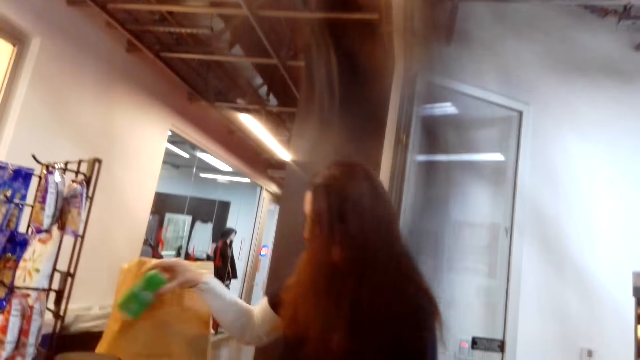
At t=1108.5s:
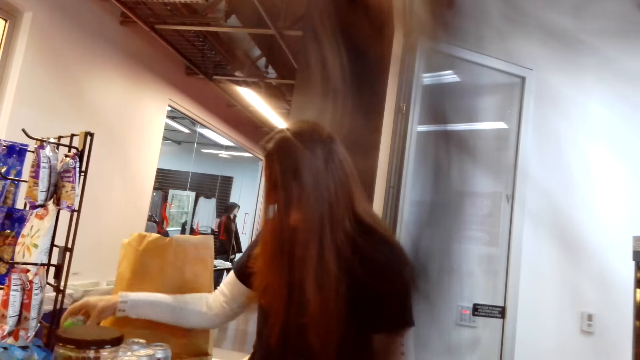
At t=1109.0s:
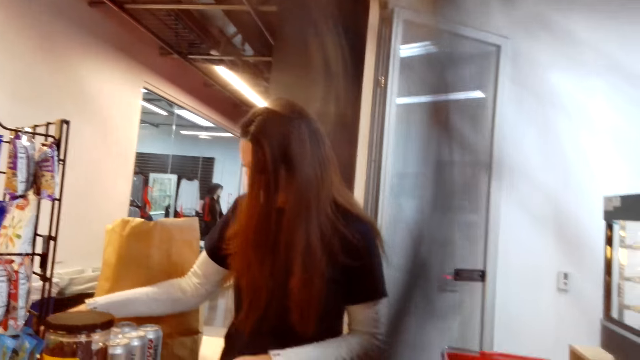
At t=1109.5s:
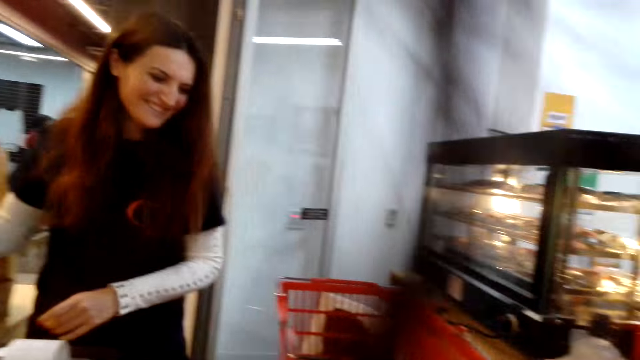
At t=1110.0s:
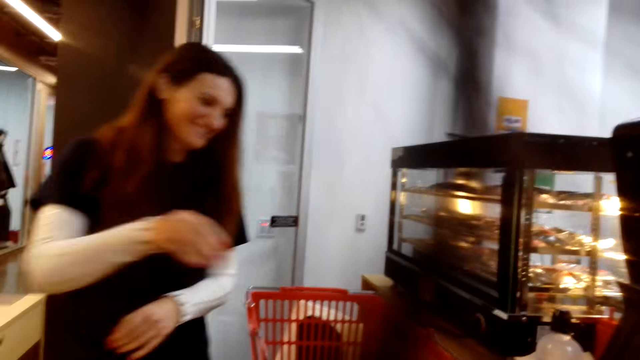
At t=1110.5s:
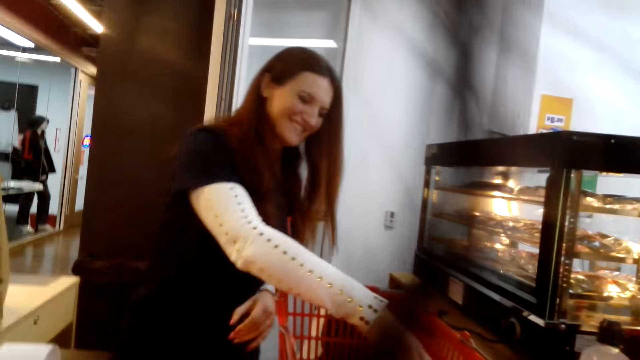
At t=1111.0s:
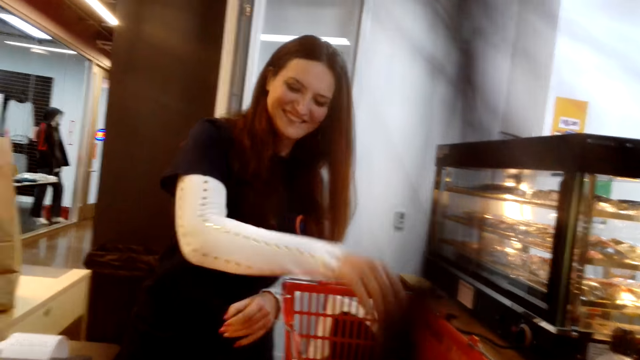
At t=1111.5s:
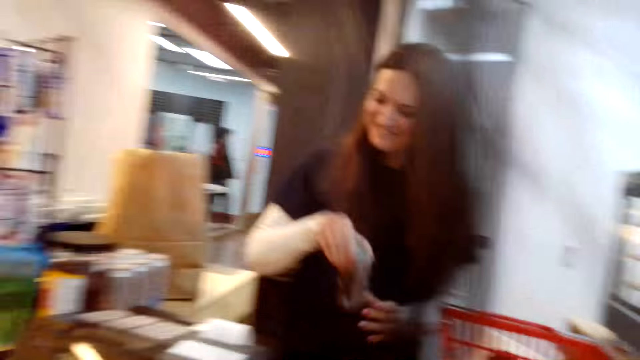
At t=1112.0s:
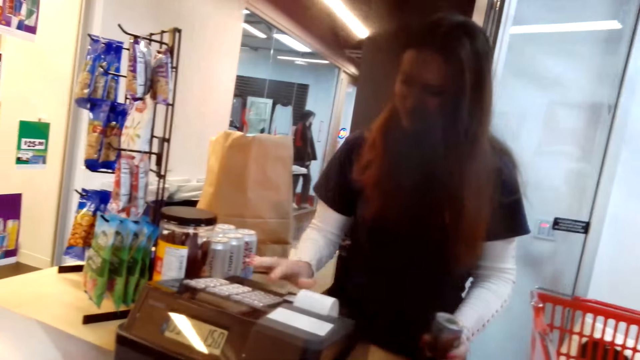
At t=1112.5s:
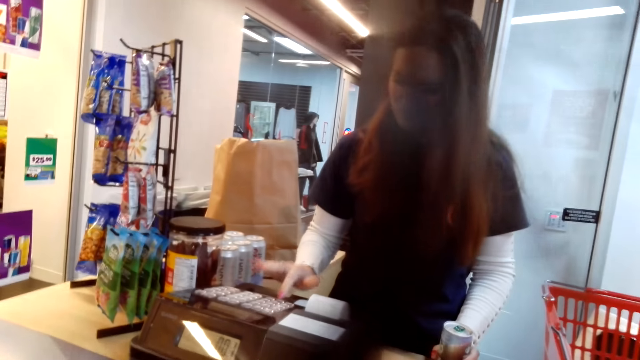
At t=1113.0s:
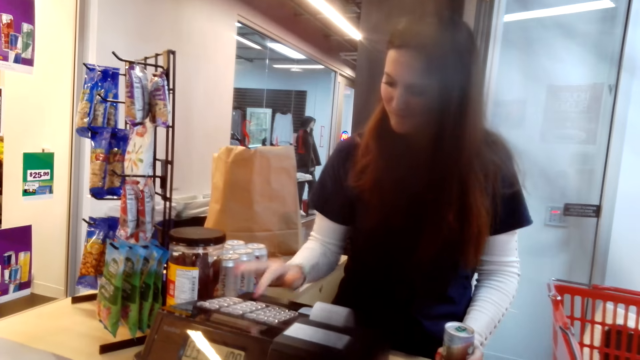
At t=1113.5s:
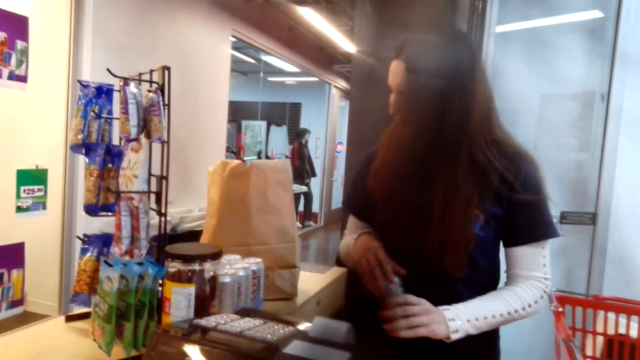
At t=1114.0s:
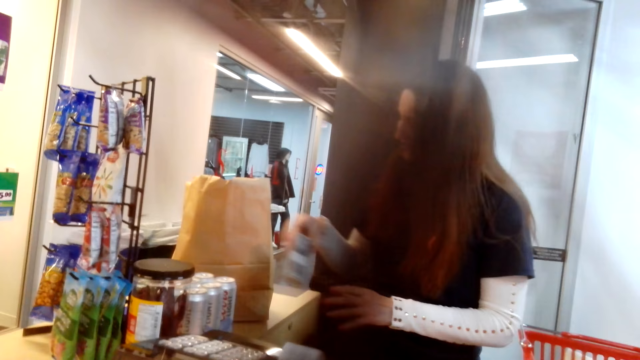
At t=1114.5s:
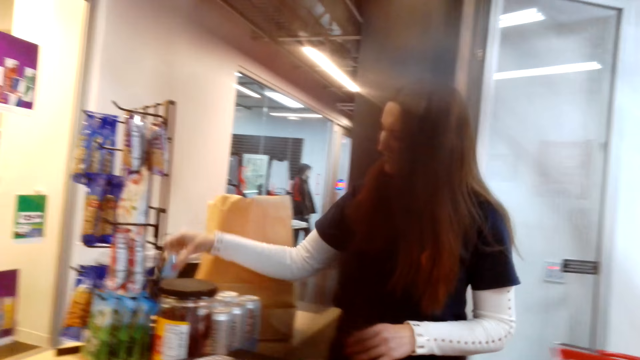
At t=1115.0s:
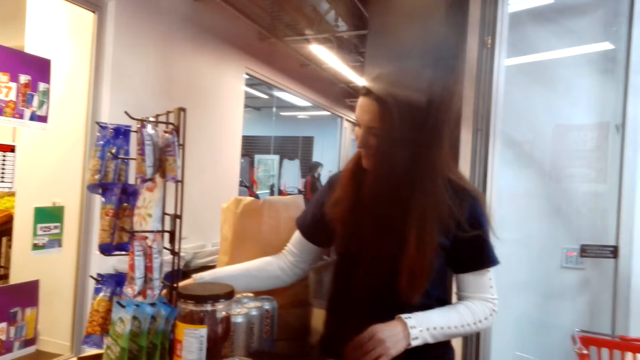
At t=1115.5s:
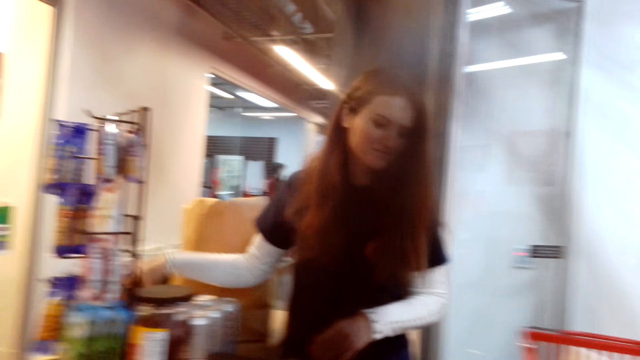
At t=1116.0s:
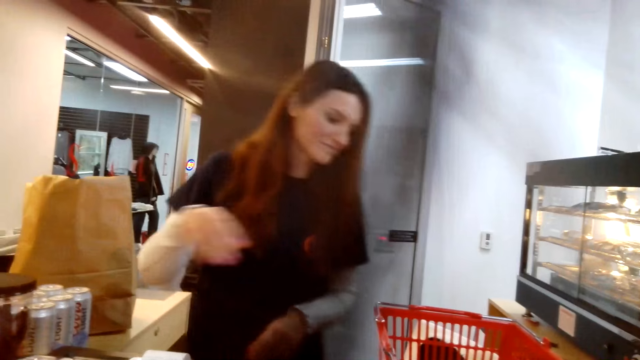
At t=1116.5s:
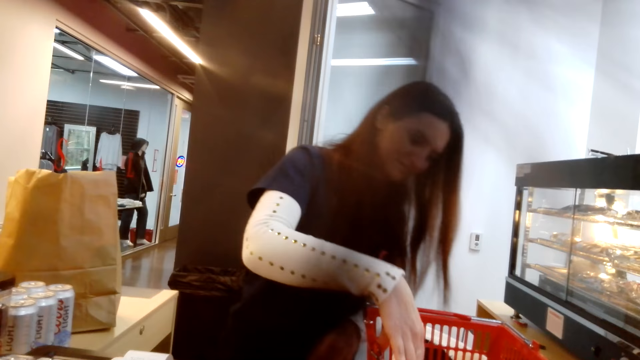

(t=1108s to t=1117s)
A woman places the can on the countertop. She picks another can from the basket. She types on the cashier machine. She places the can on the countertop.

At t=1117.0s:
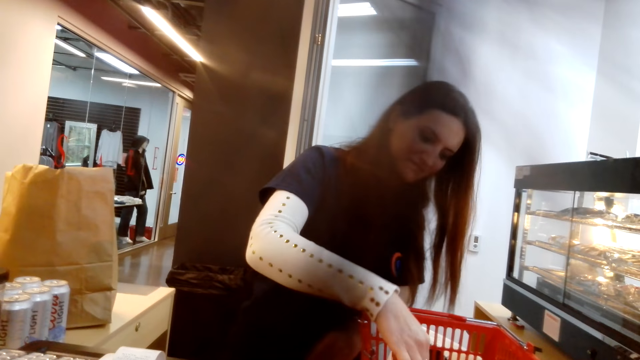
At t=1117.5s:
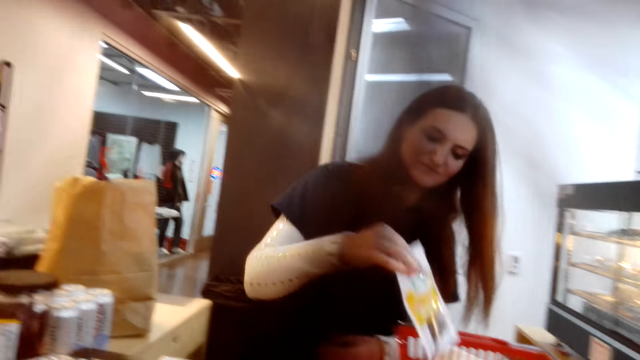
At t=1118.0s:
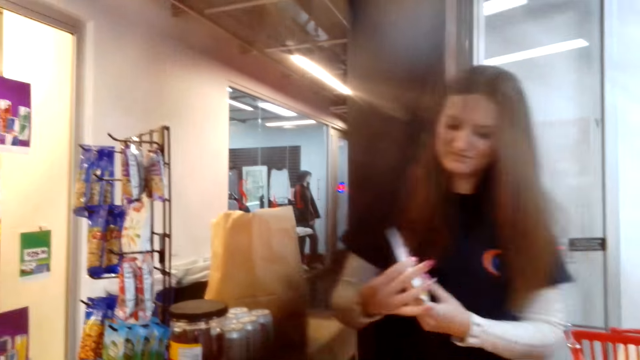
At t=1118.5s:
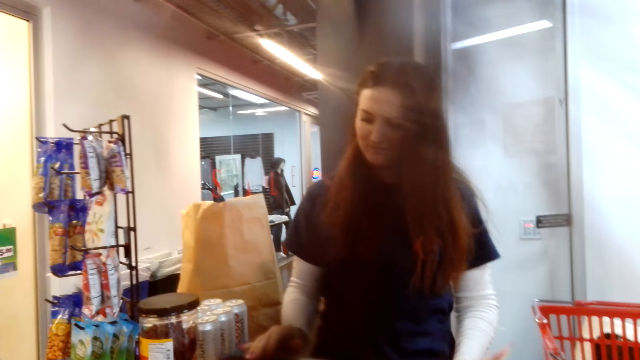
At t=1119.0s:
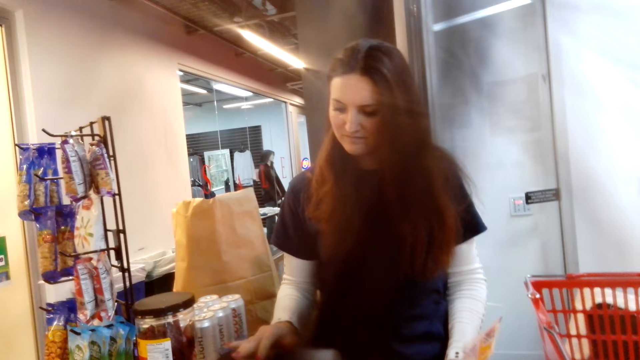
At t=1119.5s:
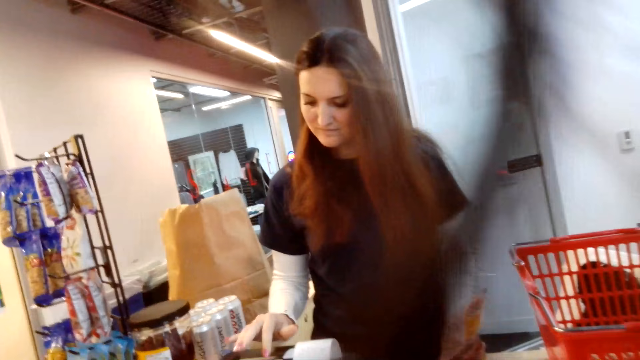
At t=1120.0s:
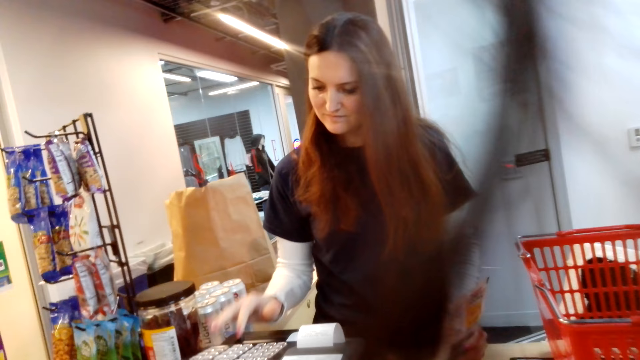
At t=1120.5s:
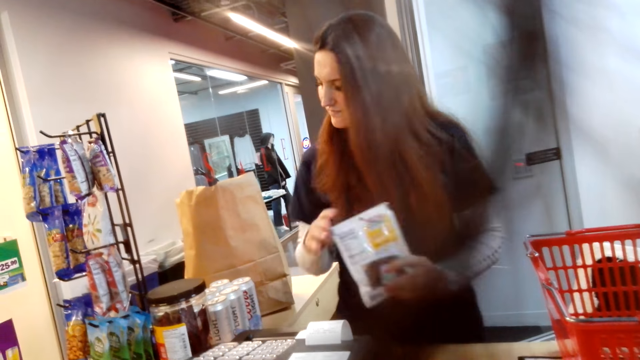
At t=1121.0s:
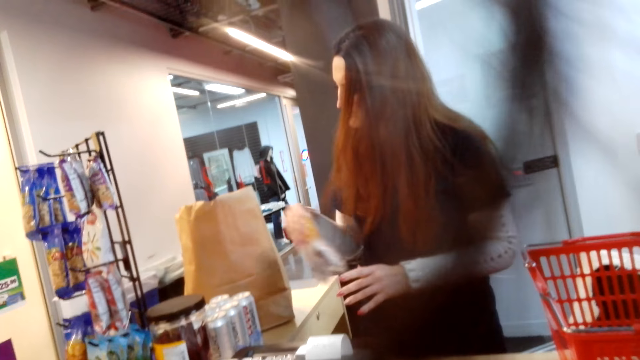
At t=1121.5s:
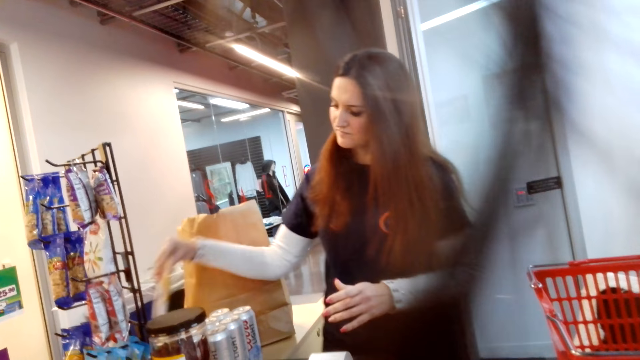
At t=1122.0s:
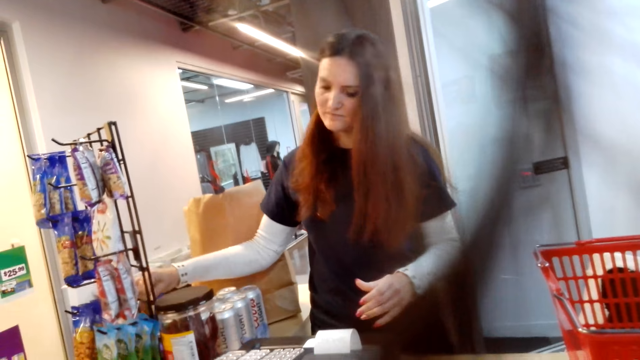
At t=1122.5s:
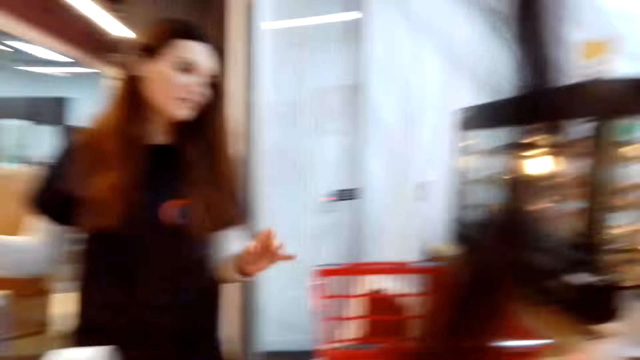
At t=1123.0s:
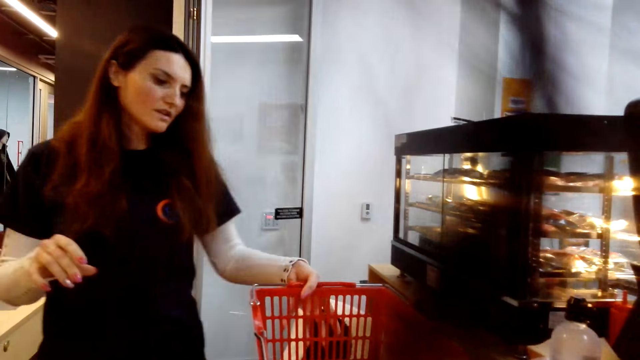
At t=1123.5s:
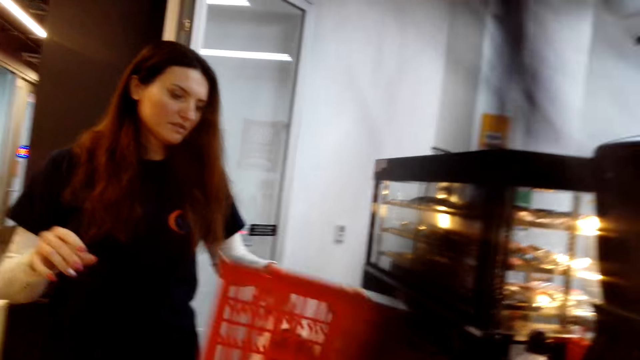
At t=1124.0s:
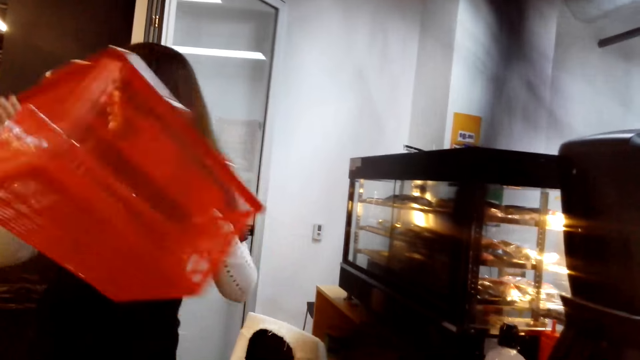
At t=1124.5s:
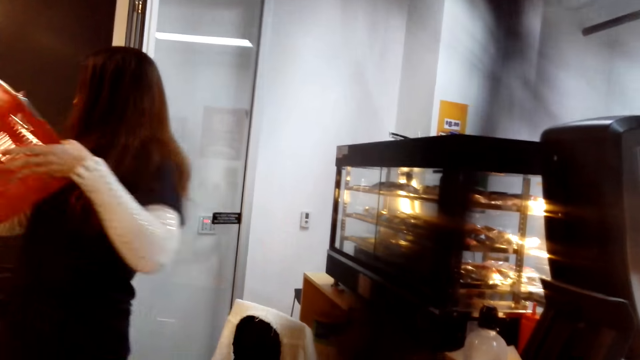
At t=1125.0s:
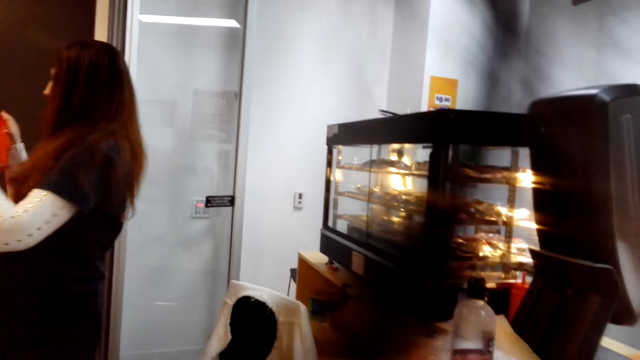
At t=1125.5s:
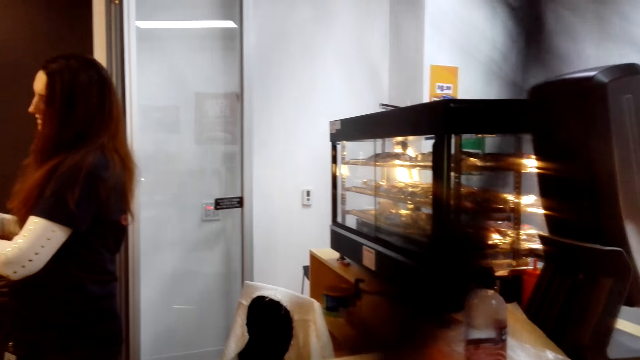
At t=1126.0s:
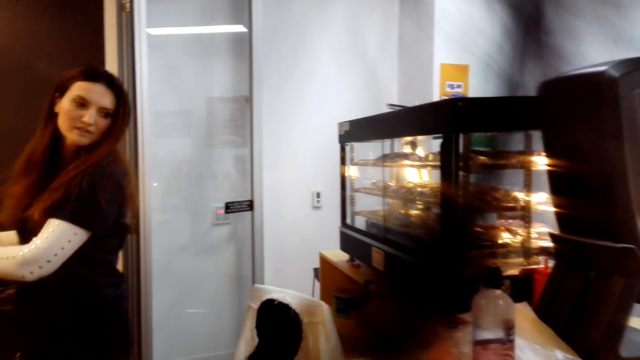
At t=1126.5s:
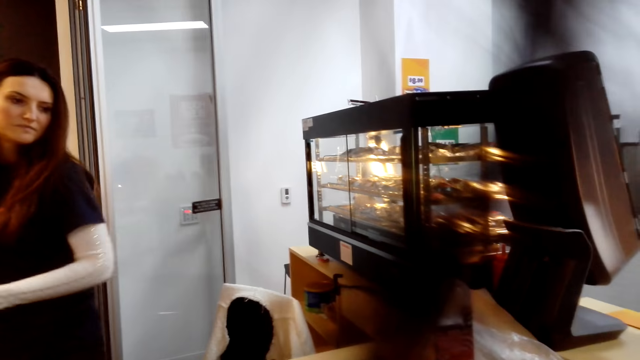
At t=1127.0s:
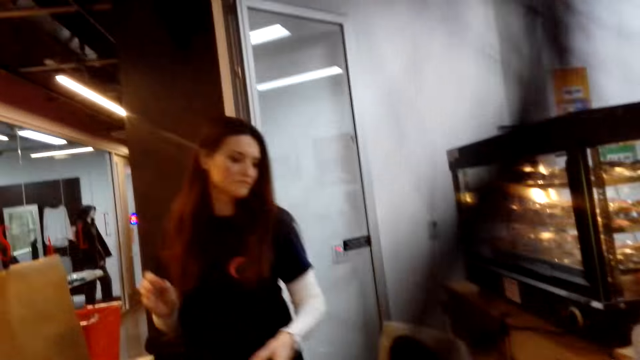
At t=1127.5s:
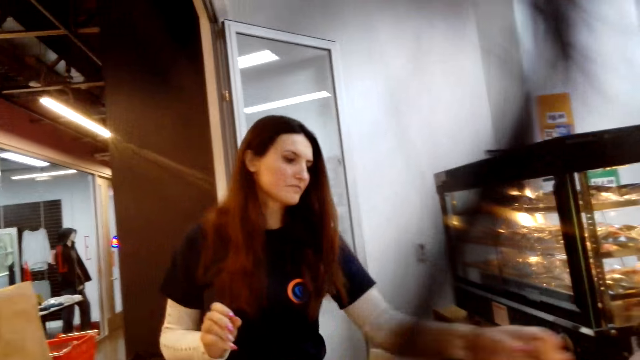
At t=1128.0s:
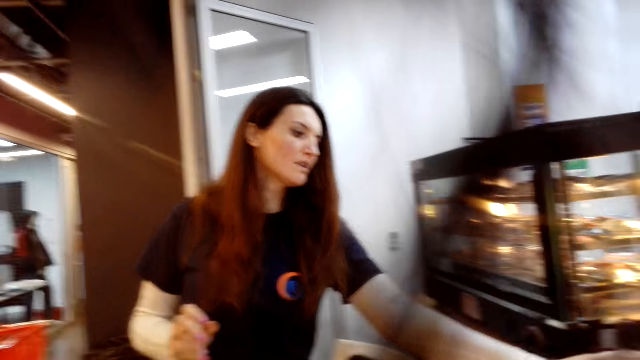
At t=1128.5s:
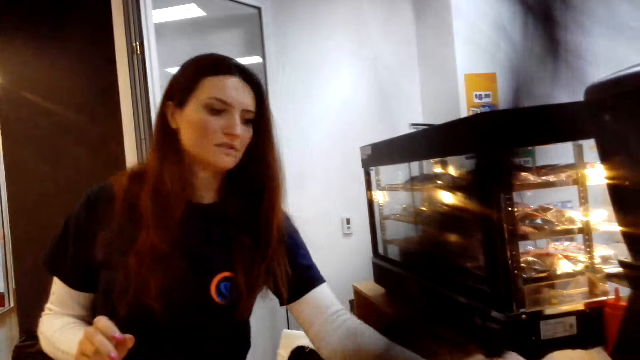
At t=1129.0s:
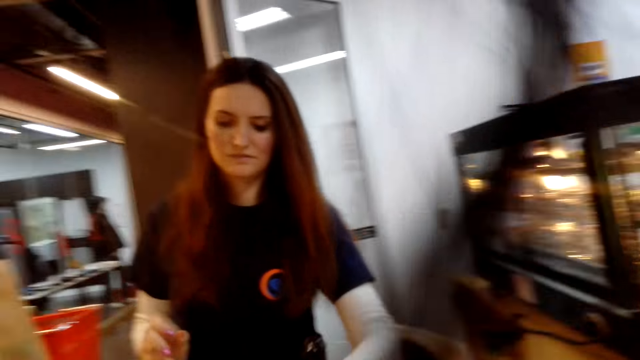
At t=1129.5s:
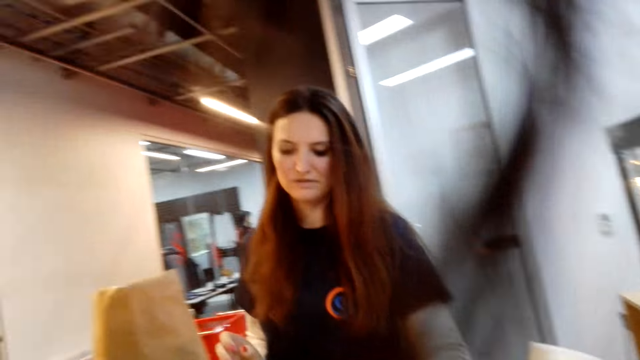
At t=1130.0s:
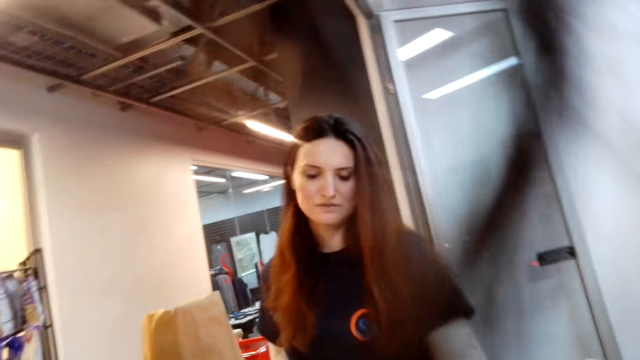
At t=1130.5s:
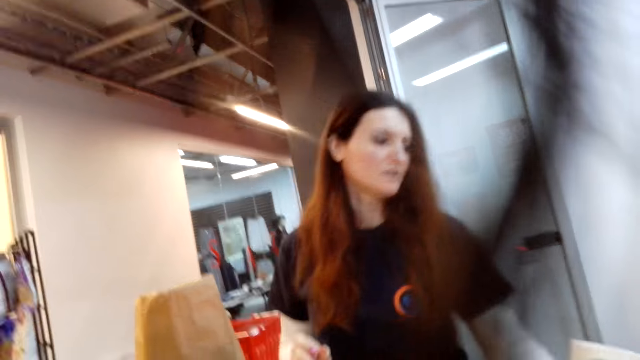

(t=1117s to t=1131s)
A woman picks up the packet from the basket. She types on the cashier machine. She places the packet on the countertop. She picks up the shopping basket or tray. She places the shopping basket on the countertop. She drags the bottle on the countertop close to her.
